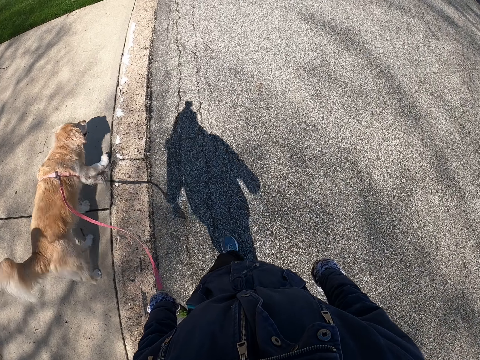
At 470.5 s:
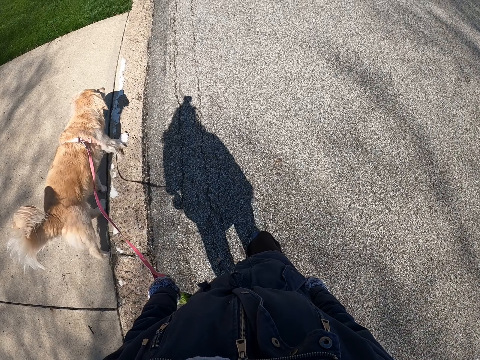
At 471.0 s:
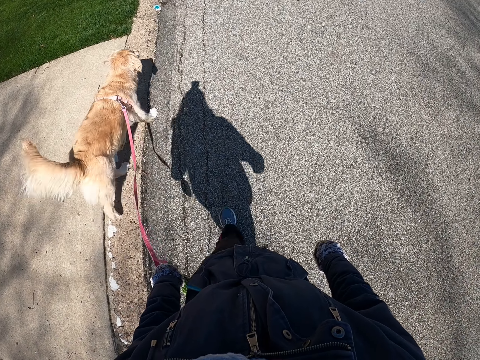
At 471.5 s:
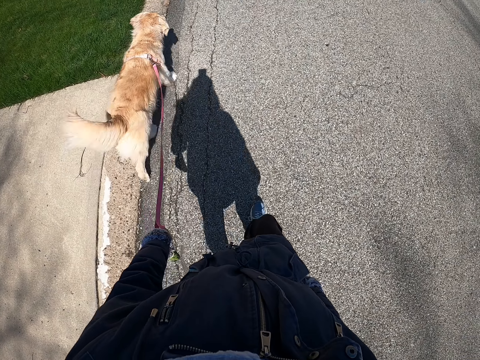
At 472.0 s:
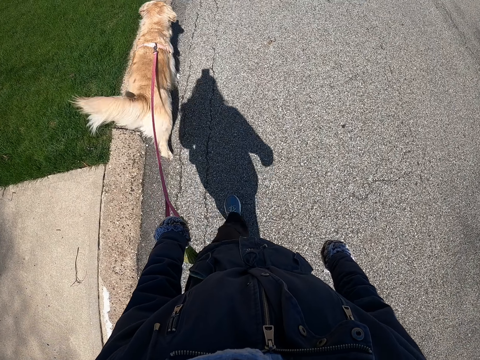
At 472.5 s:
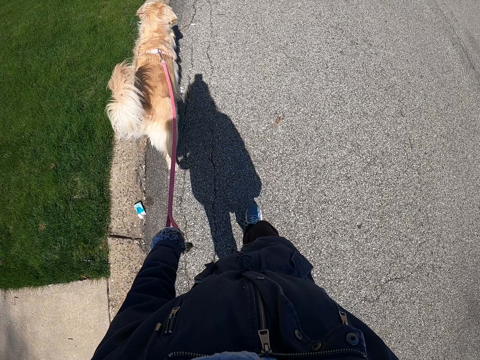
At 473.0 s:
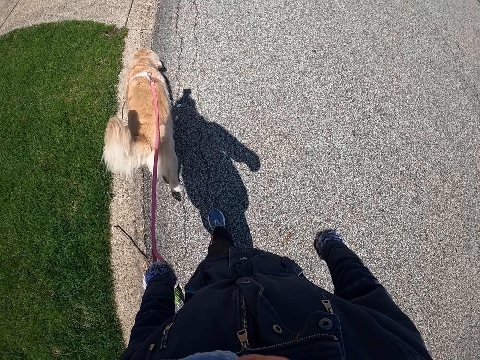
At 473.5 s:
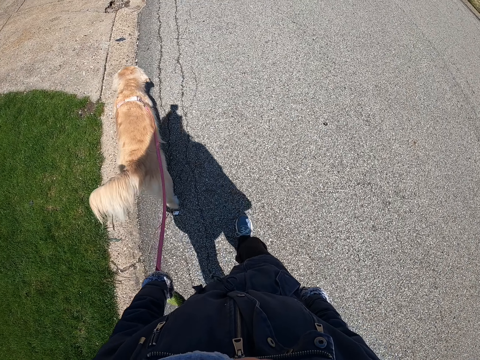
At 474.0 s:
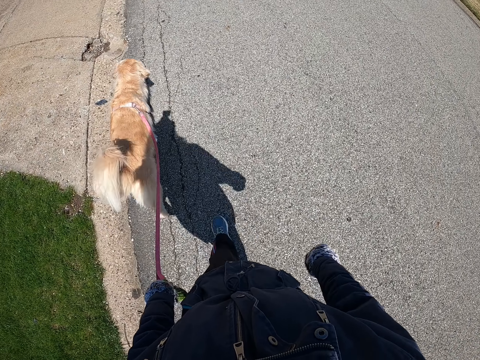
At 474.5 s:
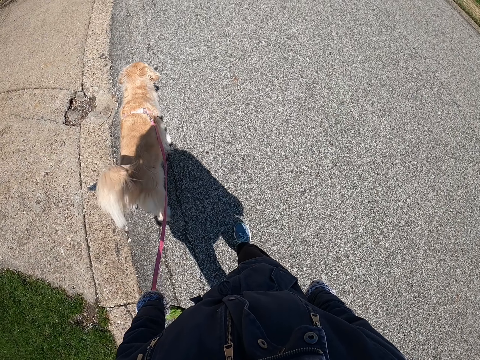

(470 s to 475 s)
The camera wearer walks on the road.

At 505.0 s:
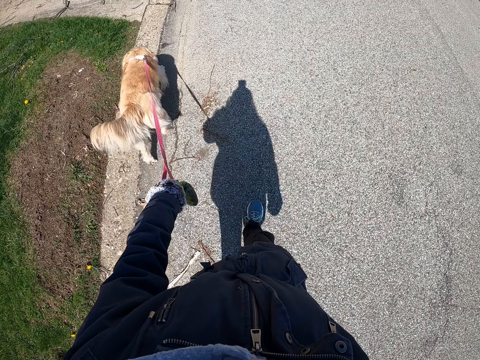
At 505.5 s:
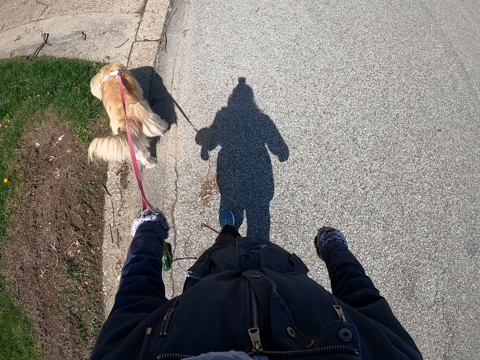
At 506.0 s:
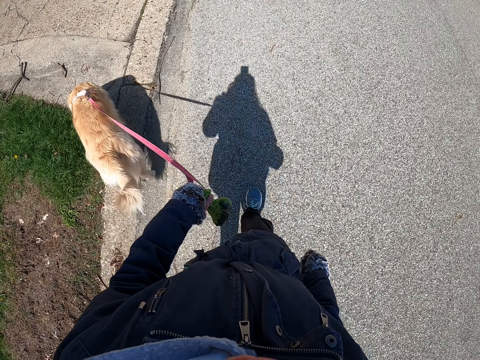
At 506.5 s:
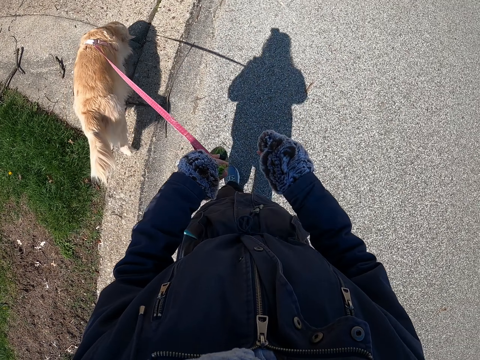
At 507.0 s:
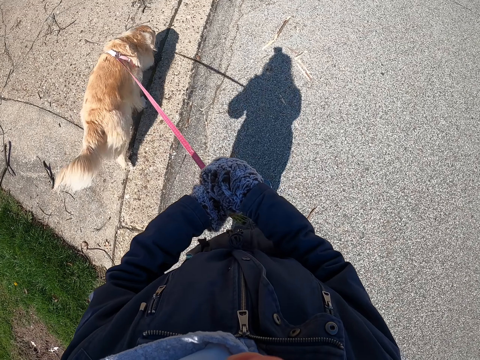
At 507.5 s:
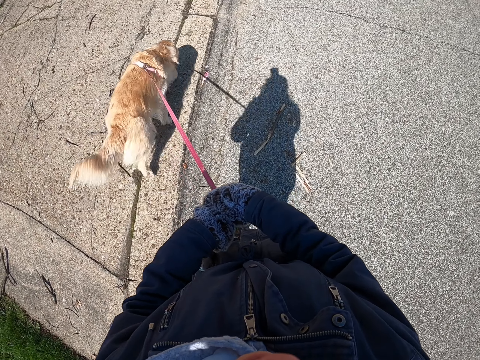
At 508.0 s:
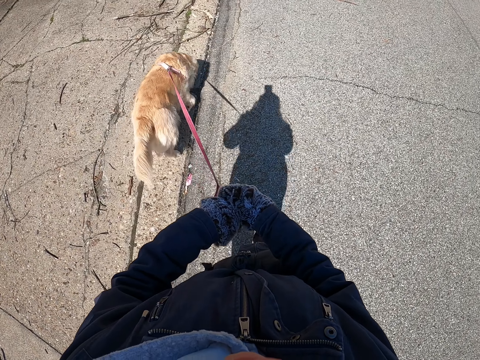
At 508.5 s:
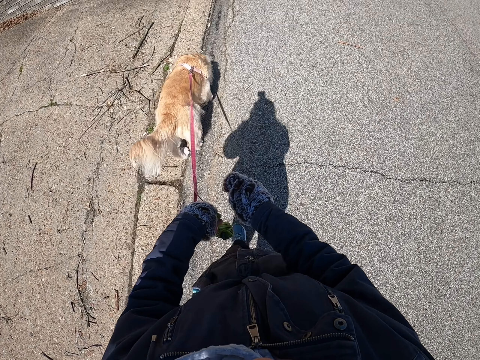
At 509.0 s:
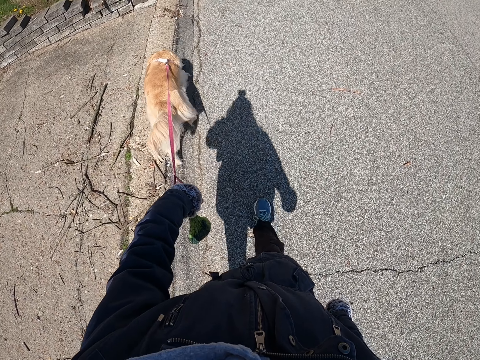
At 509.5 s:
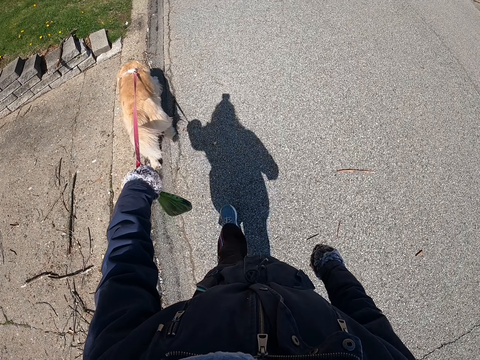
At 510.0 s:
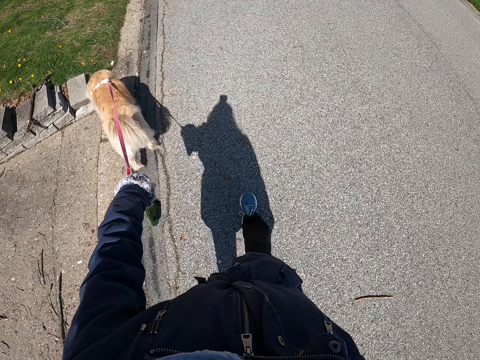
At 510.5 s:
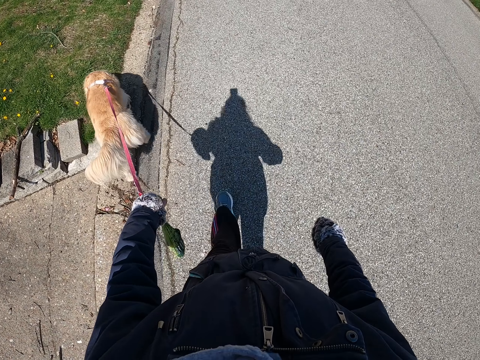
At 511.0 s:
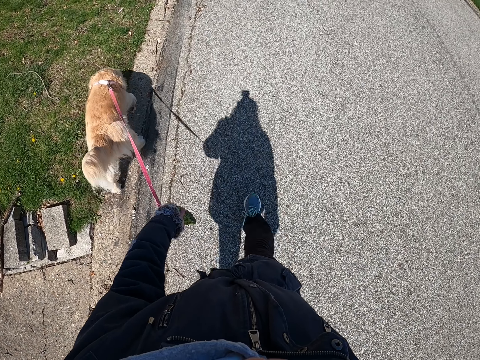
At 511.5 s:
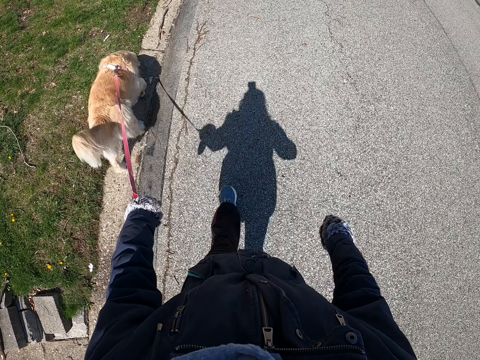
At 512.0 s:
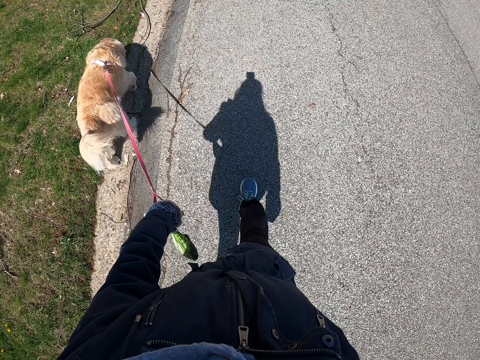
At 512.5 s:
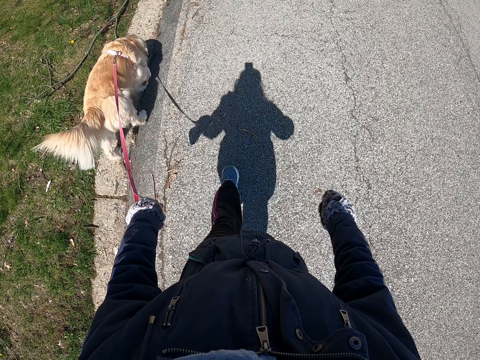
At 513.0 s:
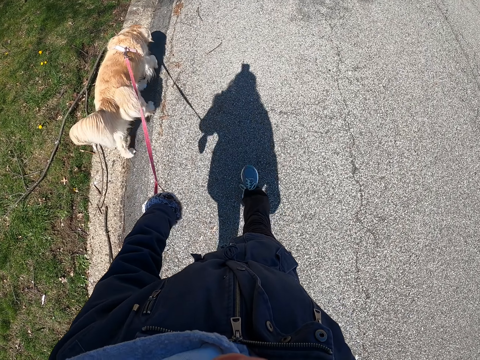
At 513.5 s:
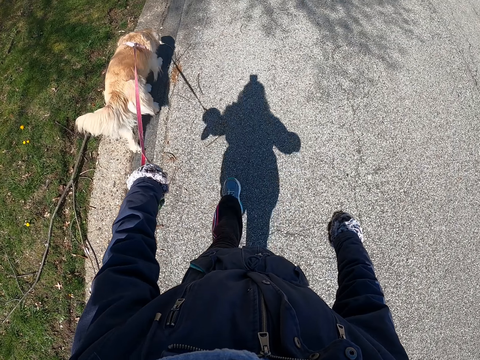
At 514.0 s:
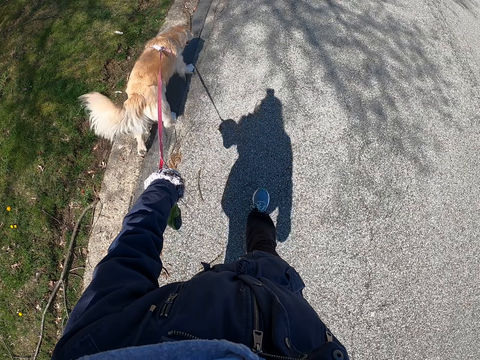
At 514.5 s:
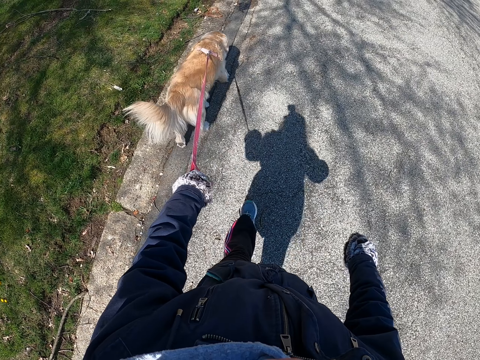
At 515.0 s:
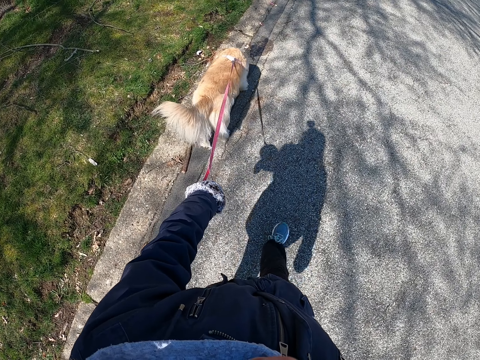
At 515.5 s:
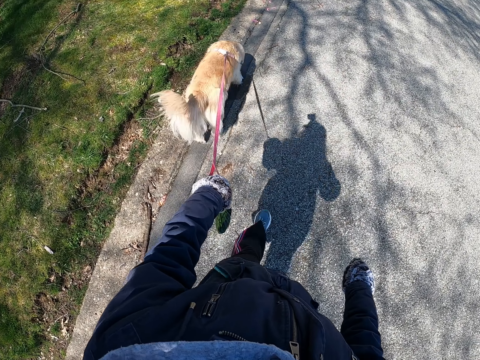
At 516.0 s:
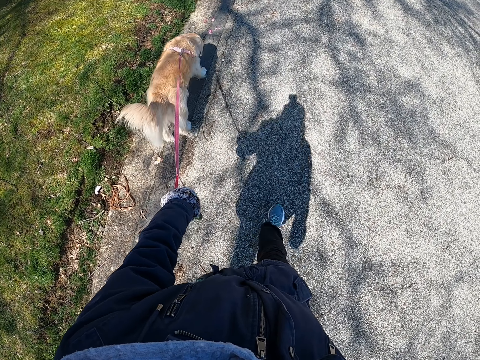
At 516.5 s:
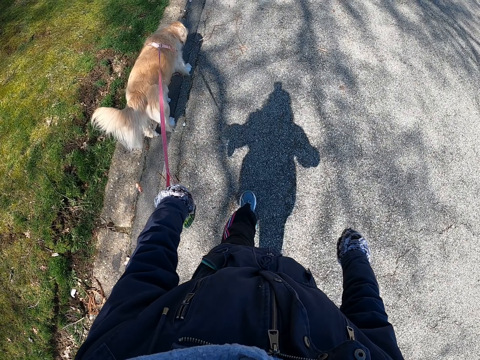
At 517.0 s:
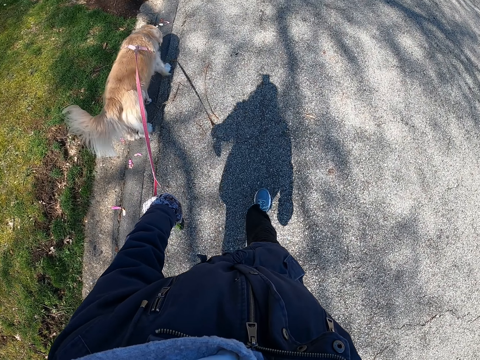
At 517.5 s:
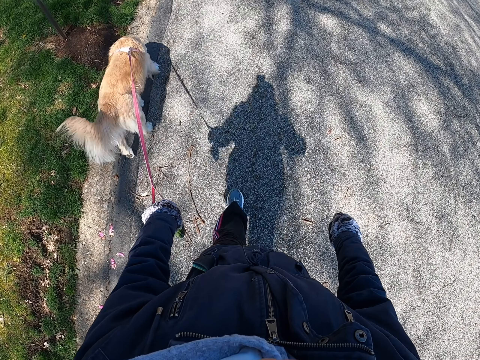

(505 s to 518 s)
The camera wearer holds the dog leash with both hands. They walk with the dog on the road.

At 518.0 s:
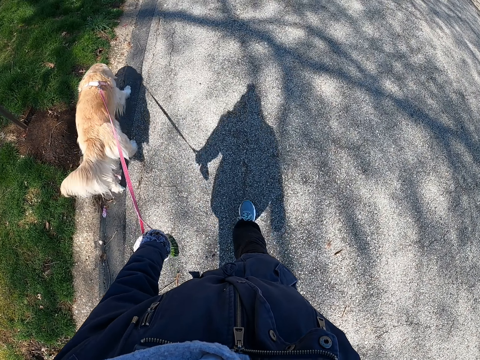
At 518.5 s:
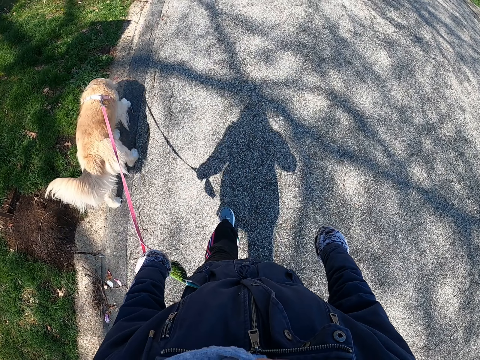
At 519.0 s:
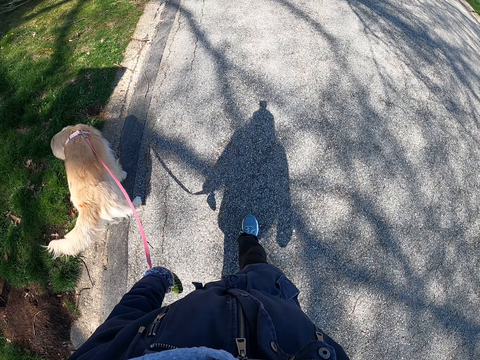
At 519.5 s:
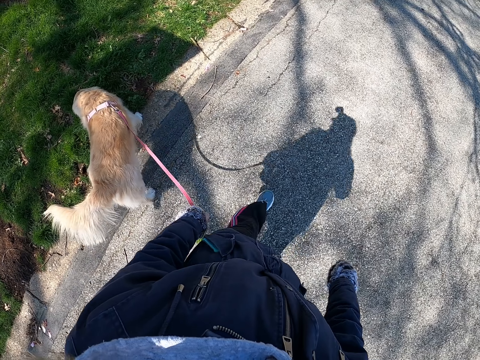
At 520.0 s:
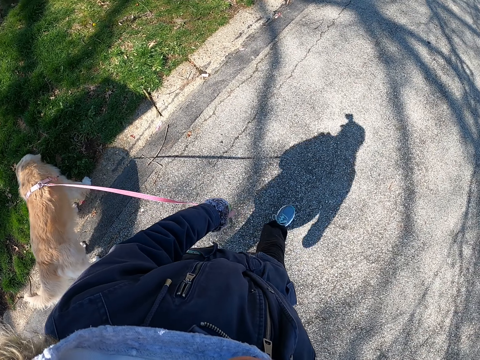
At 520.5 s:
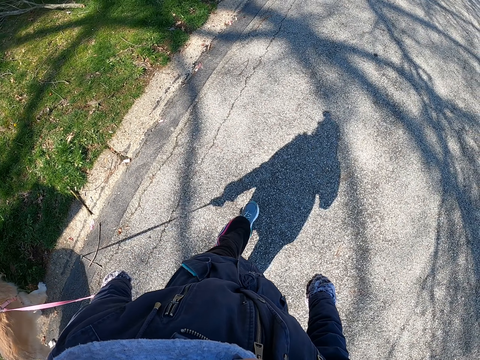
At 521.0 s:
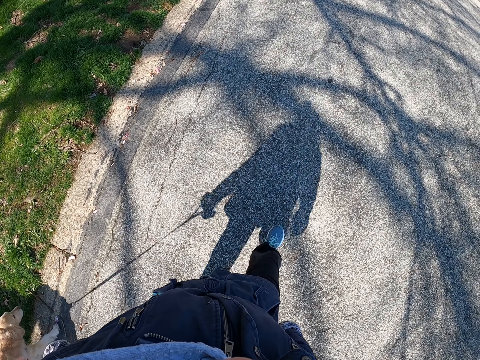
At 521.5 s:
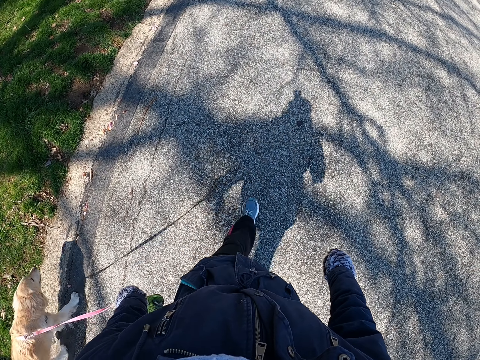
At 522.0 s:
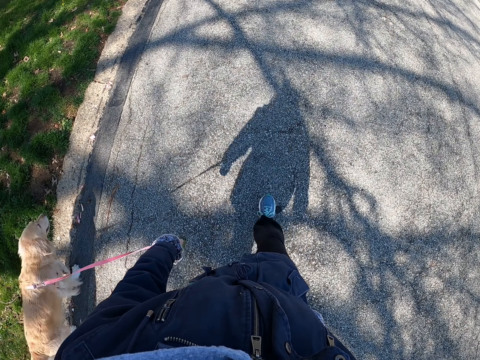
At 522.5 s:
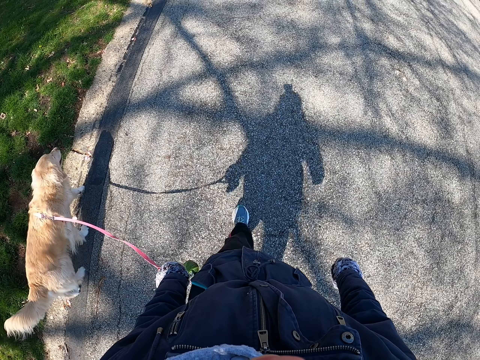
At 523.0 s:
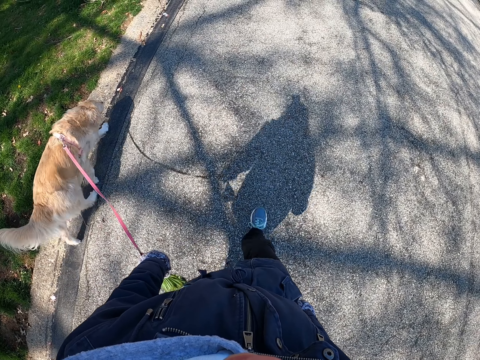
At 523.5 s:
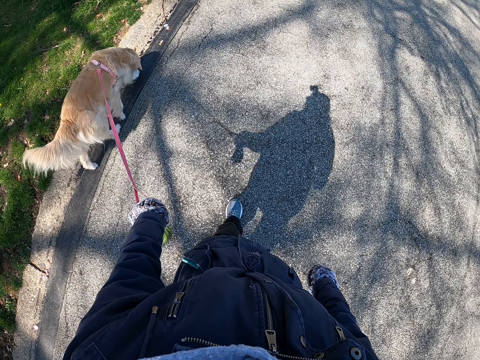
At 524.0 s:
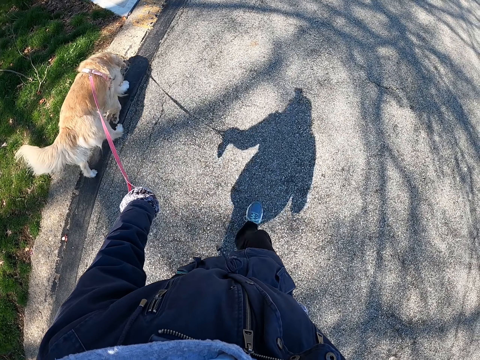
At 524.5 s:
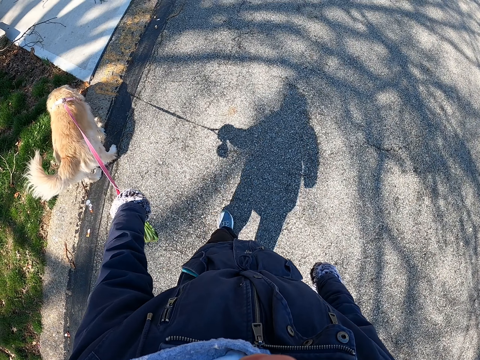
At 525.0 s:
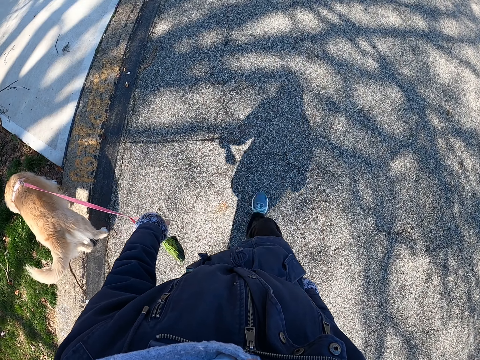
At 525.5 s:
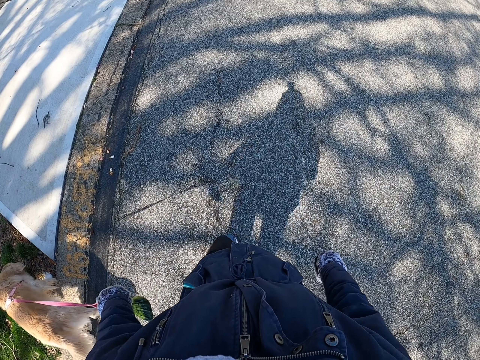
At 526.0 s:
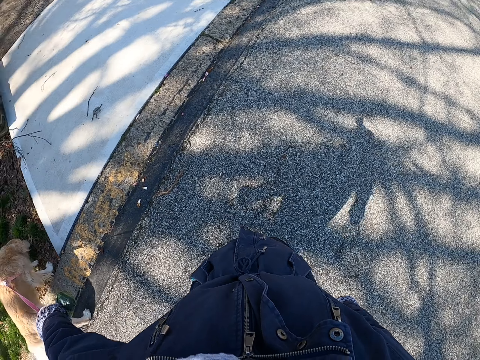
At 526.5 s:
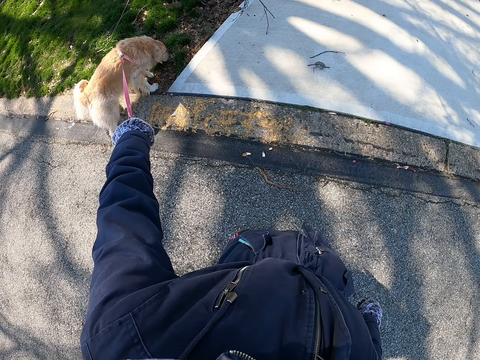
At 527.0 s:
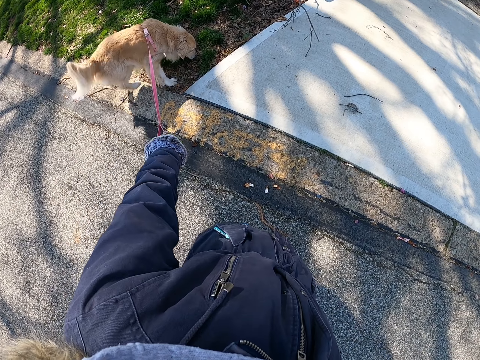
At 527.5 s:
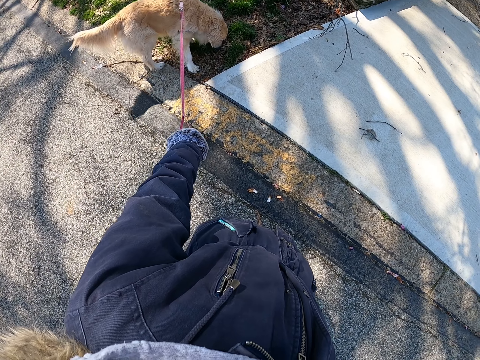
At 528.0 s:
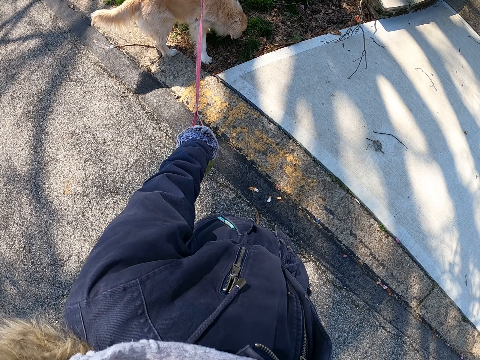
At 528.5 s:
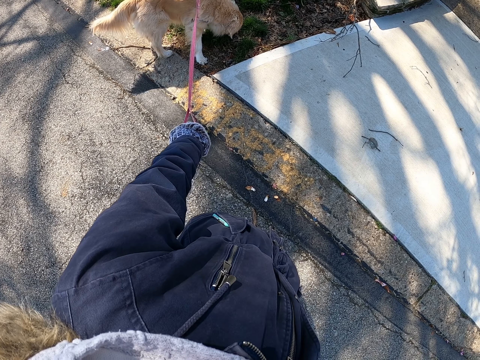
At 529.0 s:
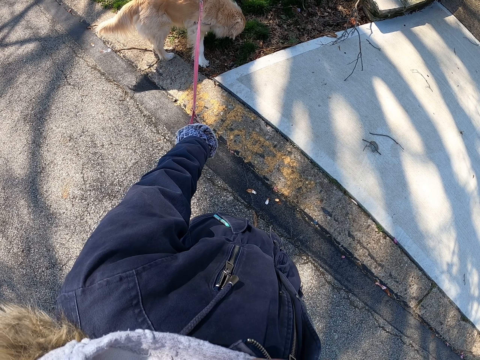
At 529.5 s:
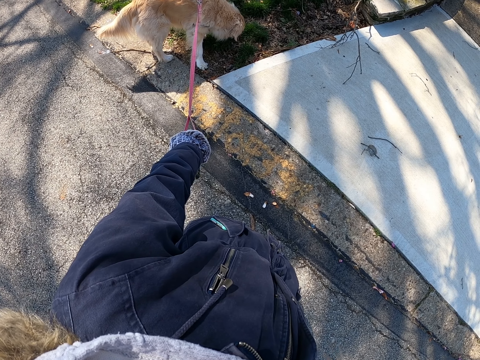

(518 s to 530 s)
The camera wearer stops walking. They look around the dog.
